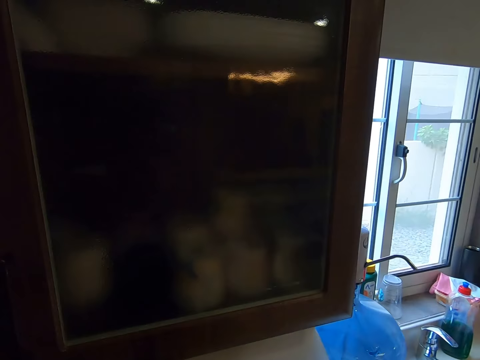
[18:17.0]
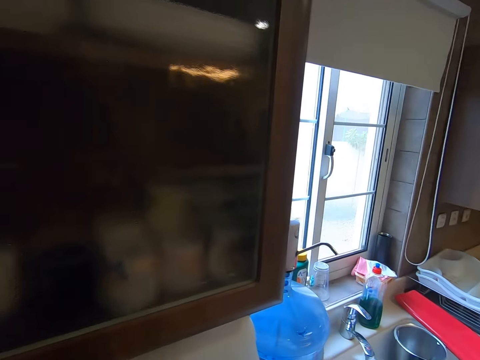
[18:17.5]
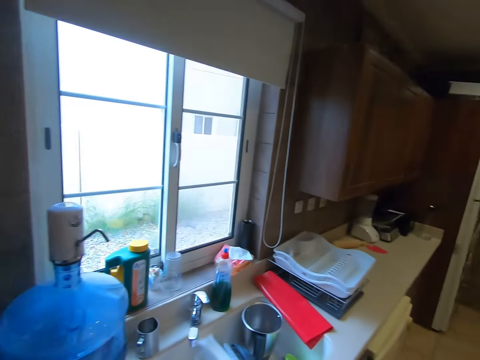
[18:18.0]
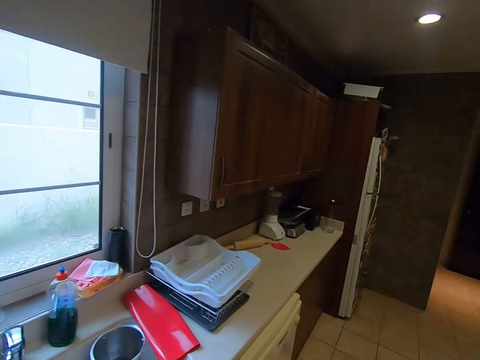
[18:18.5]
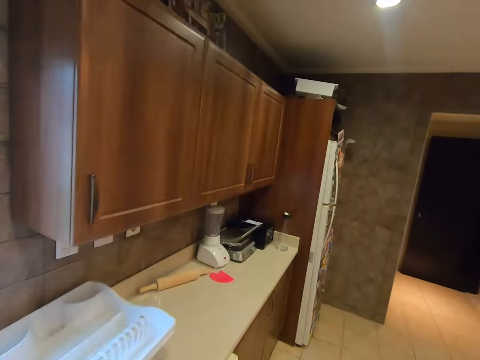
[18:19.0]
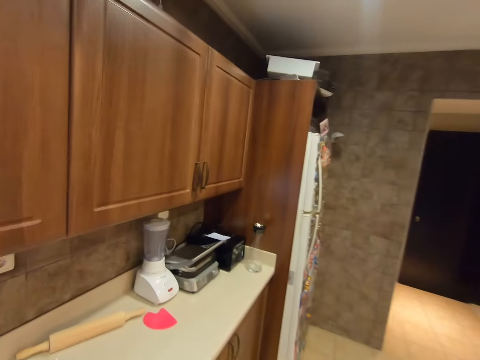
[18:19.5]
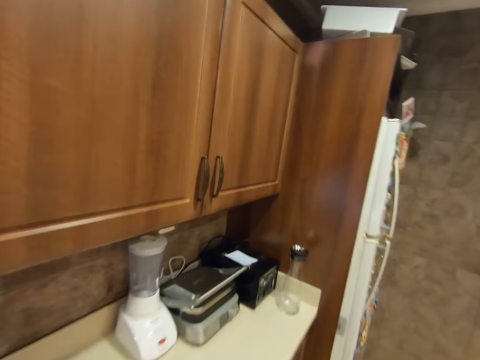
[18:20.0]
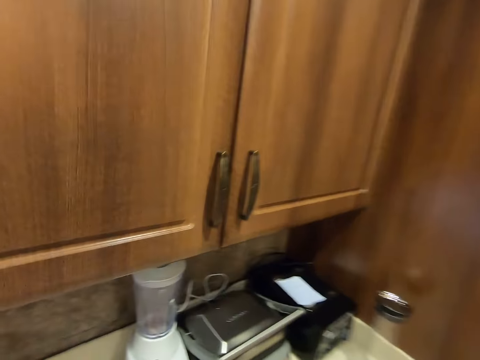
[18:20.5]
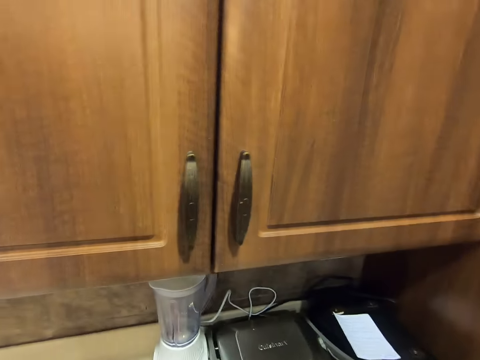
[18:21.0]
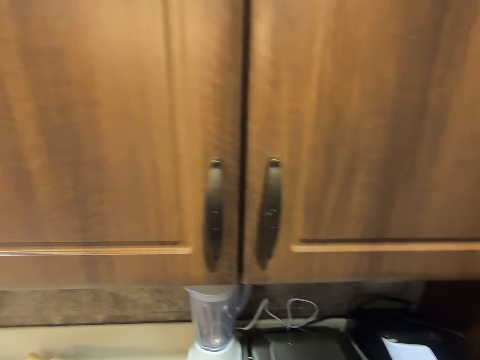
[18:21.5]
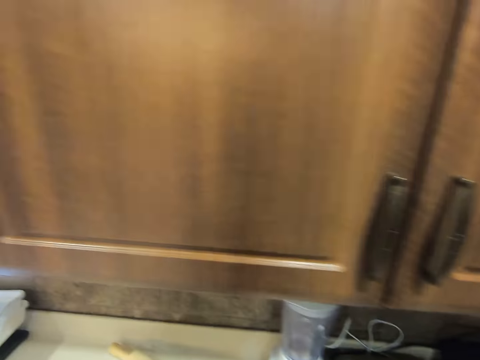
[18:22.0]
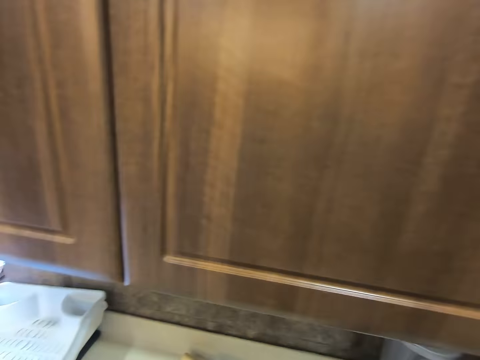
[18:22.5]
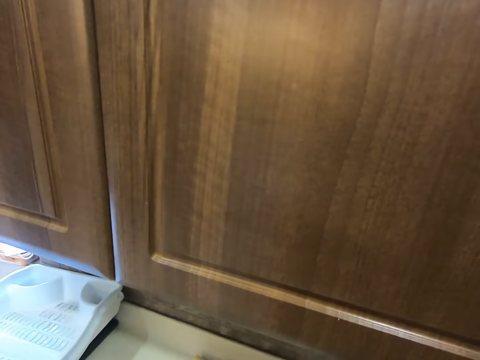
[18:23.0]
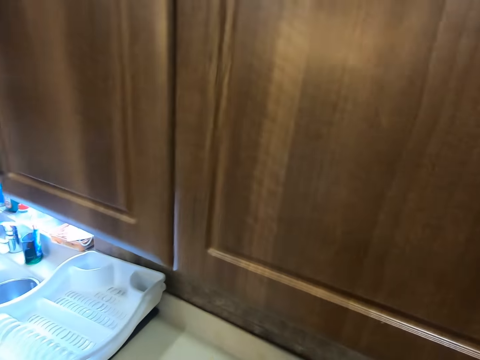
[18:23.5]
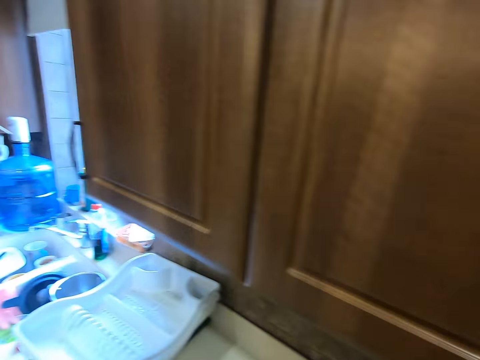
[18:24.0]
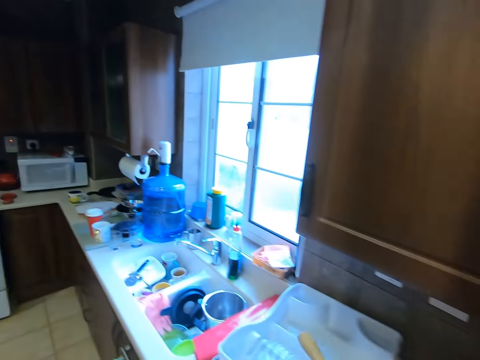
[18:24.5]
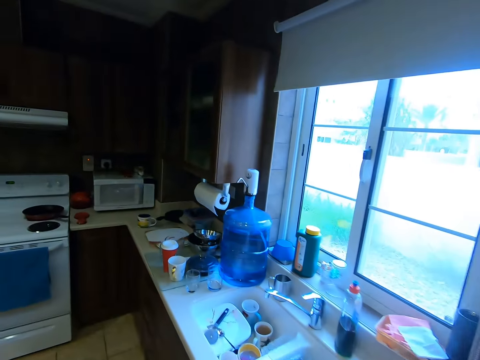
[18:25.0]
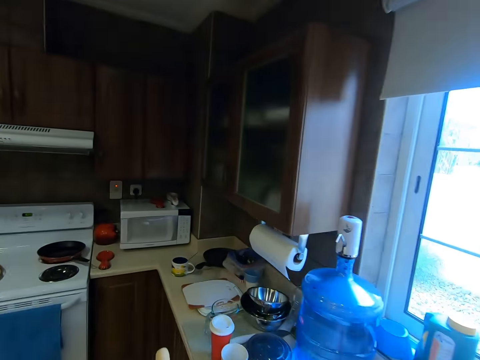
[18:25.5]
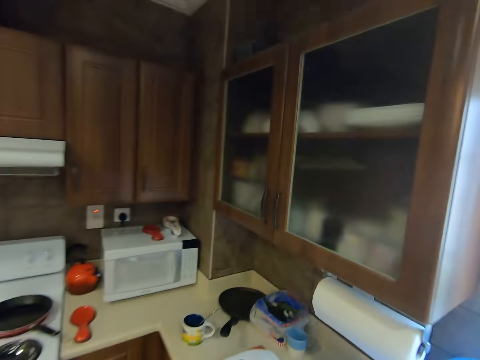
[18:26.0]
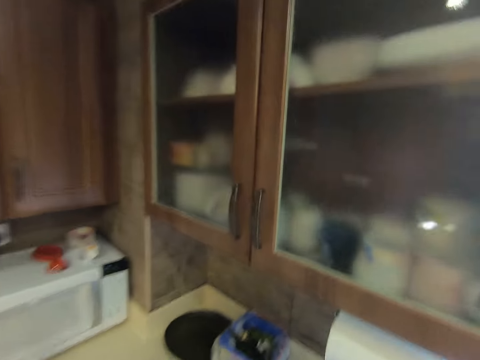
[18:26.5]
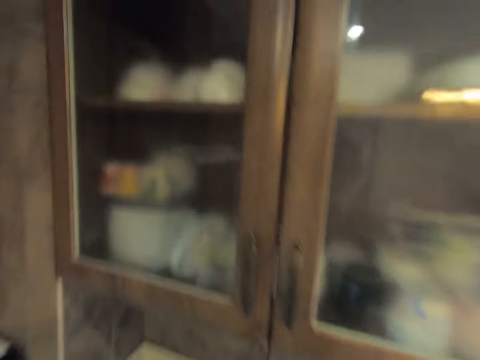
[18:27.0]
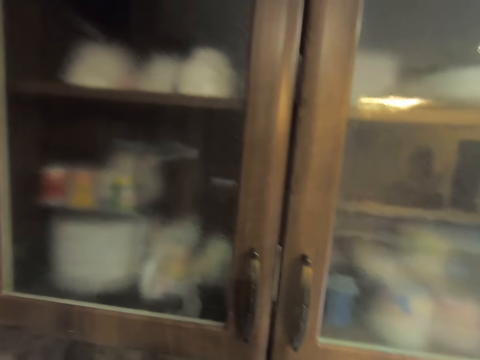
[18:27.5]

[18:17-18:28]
The camera wearer walks right. They pick up something. They walk left.

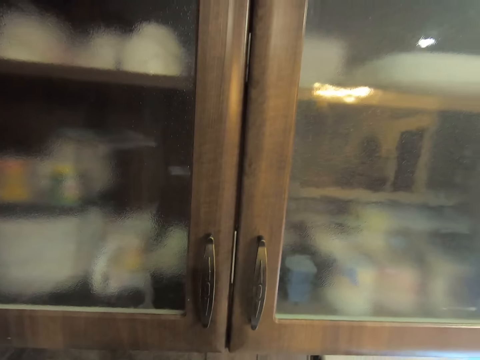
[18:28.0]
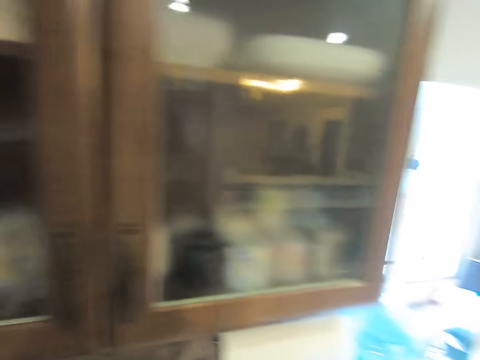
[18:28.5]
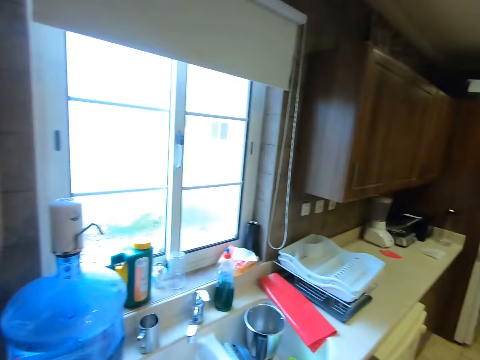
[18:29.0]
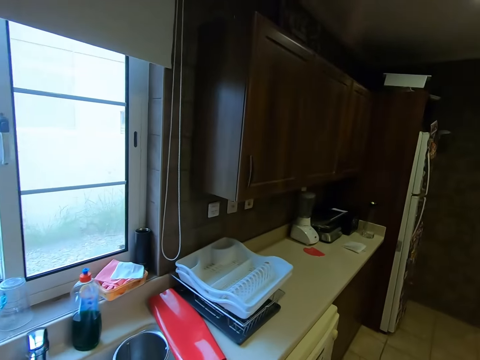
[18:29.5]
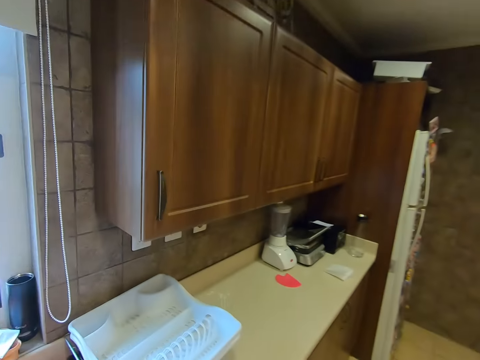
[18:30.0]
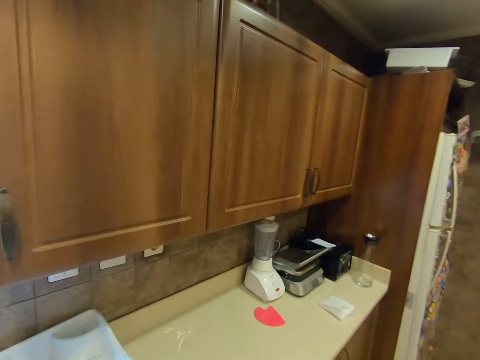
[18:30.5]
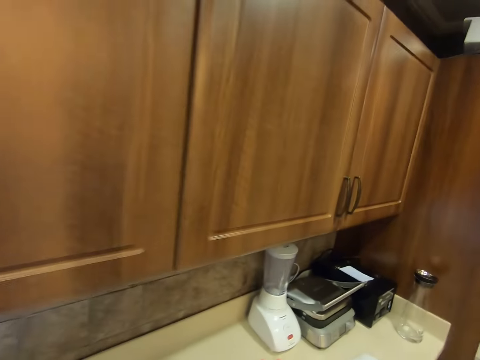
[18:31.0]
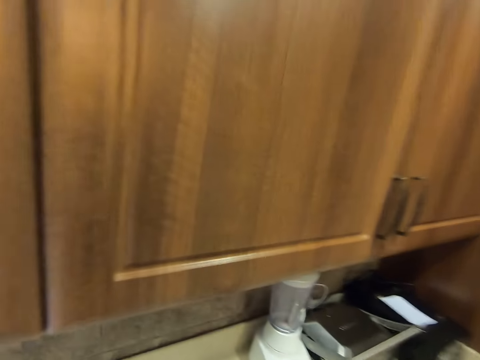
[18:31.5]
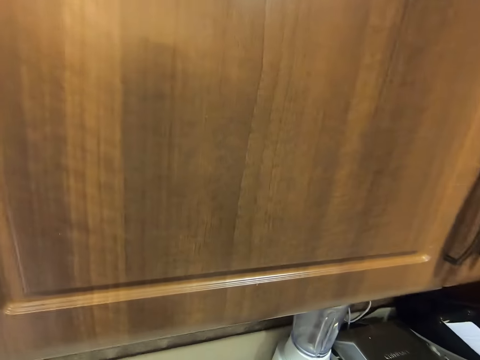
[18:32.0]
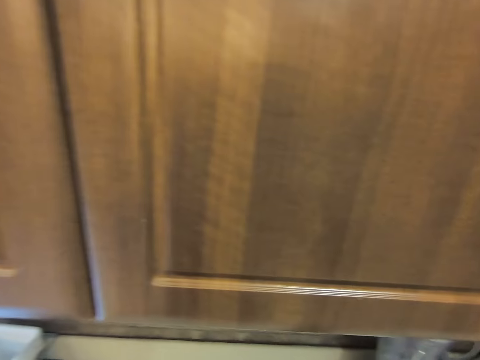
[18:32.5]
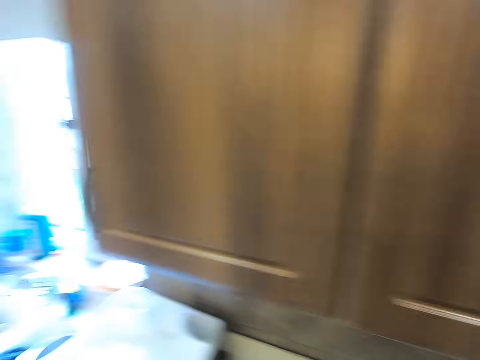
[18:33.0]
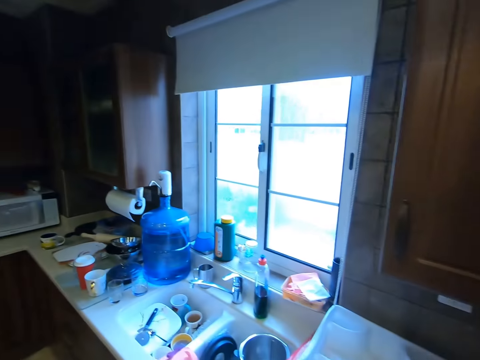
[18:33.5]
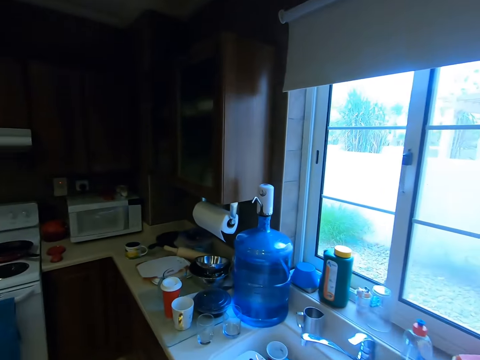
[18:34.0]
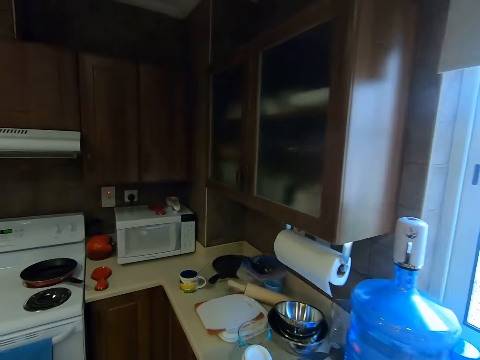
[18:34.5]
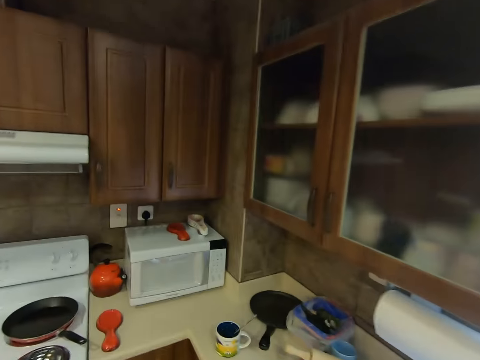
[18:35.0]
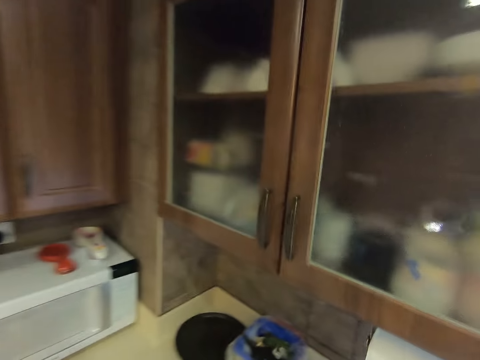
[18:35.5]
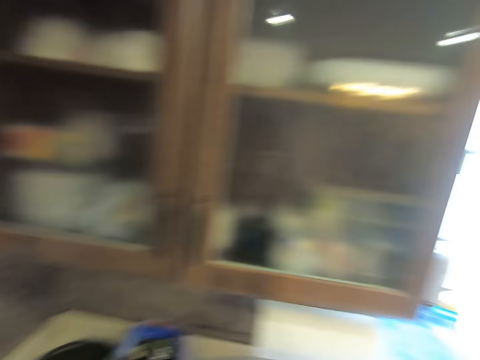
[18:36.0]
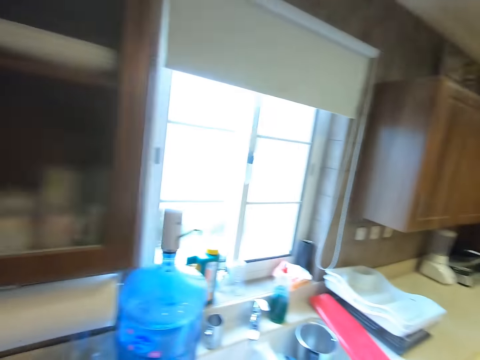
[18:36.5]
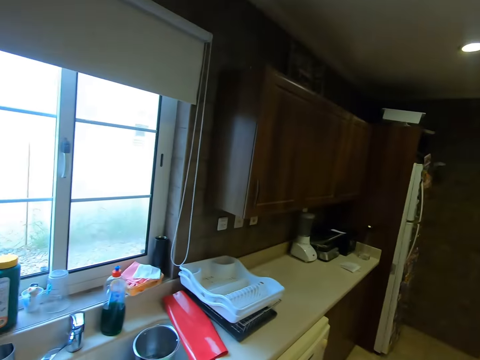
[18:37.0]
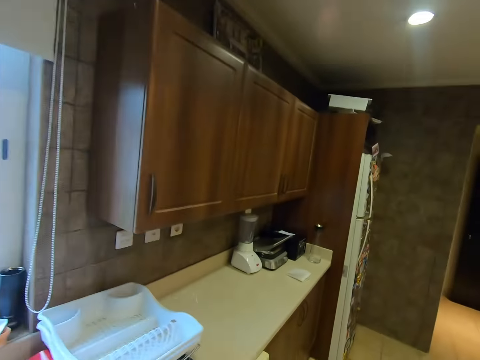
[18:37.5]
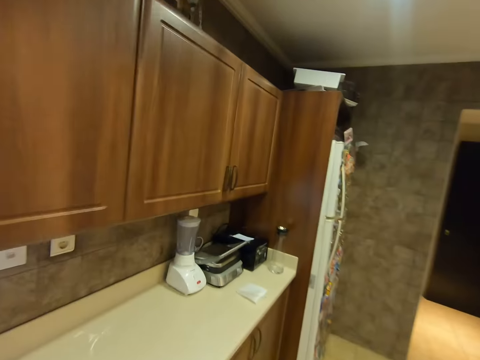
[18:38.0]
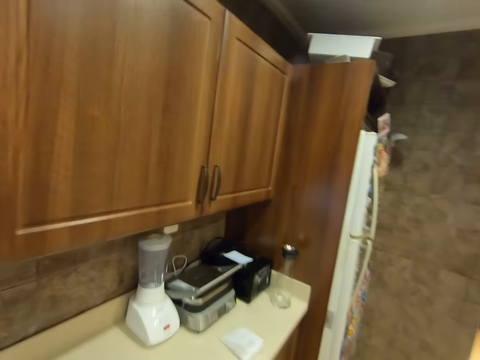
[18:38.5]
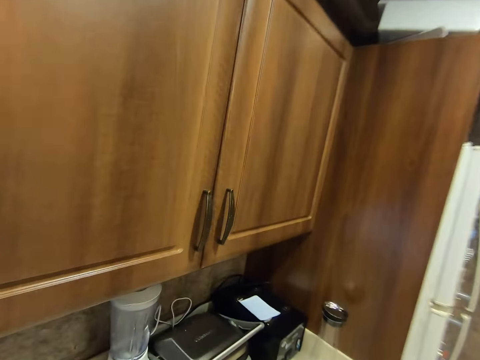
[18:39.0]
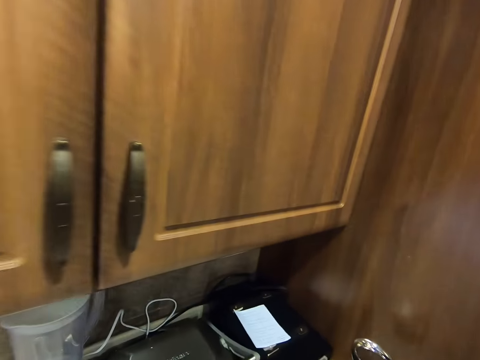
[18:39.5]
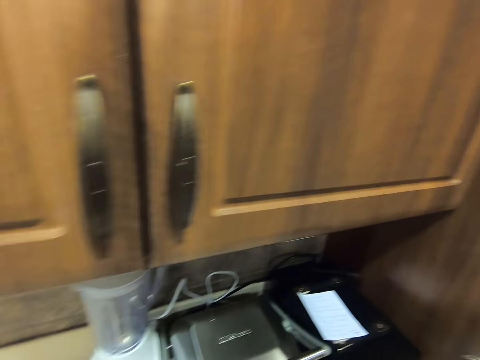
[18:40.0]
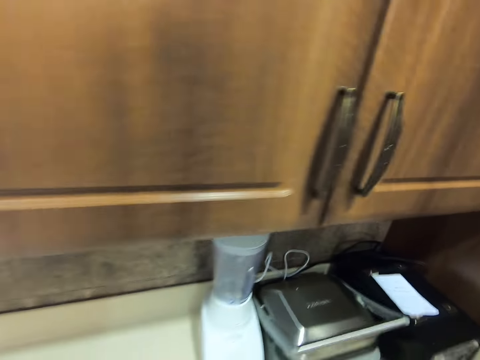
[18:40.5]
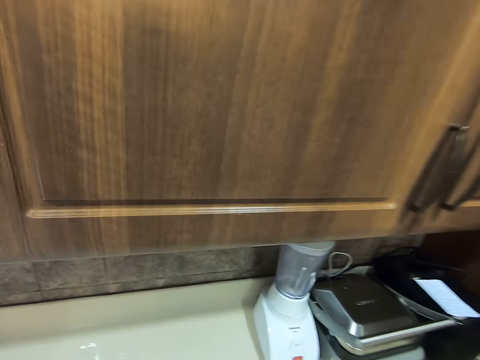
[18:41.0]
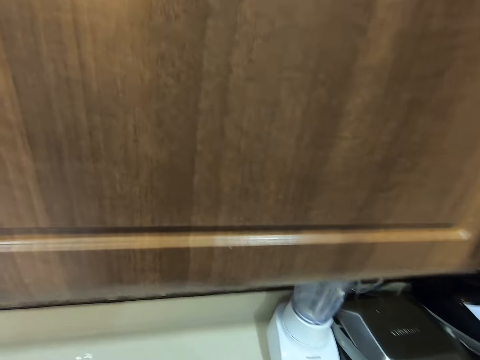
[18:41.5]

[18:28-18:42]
The camera wearer walks right. They walk left. They walk right.

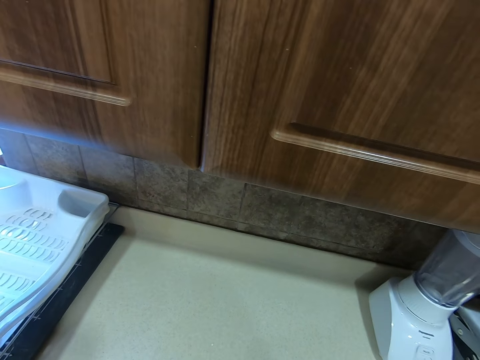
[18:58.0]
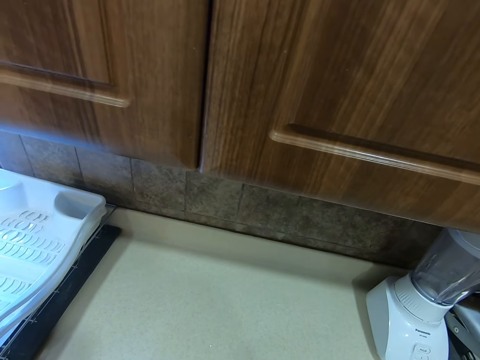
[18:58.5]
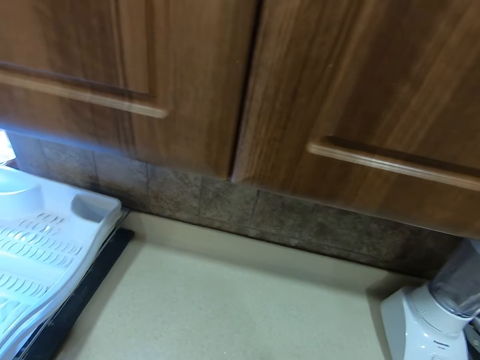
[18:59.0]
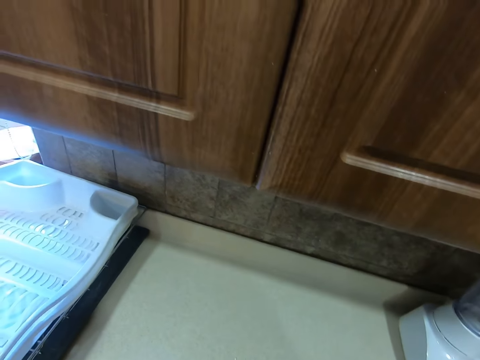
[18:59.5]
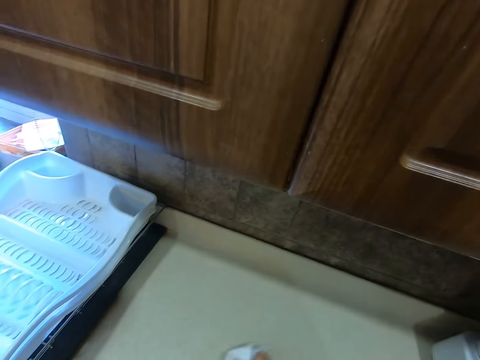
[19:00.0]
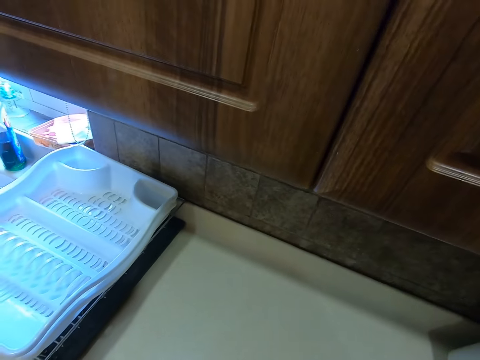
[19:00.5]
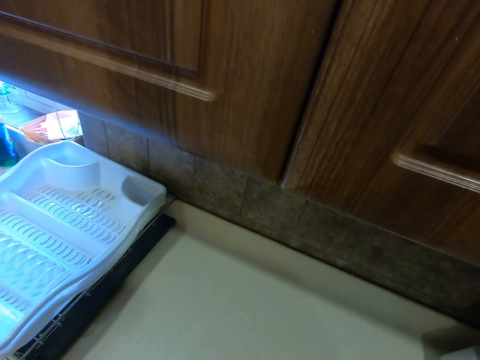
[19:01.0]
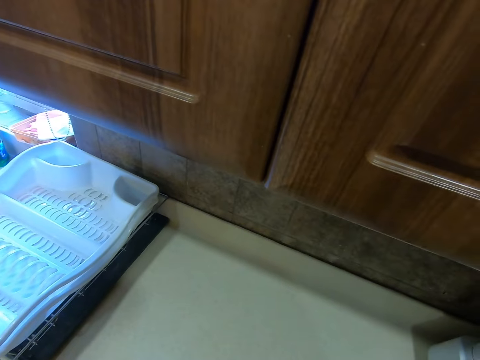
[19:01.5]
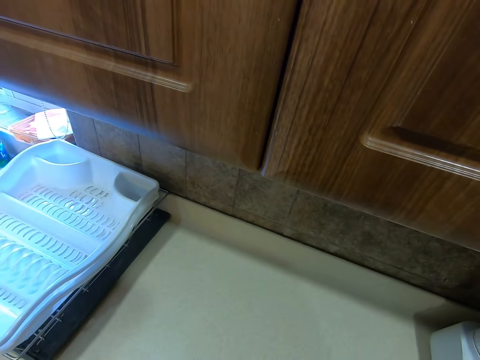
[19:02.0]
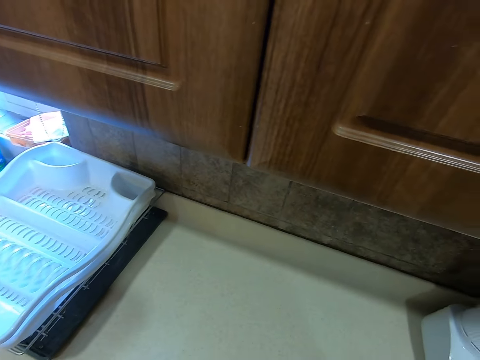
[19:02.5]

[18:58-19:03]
The camera wearer wipes the kitchen bench.
